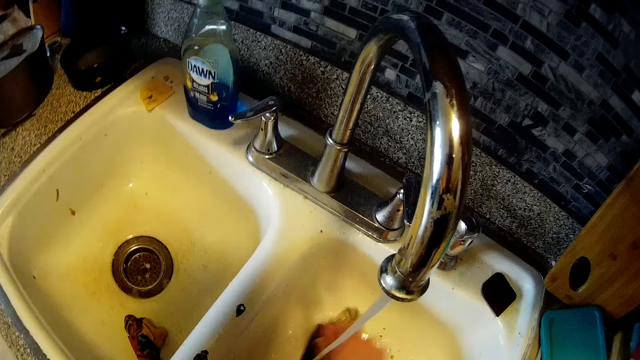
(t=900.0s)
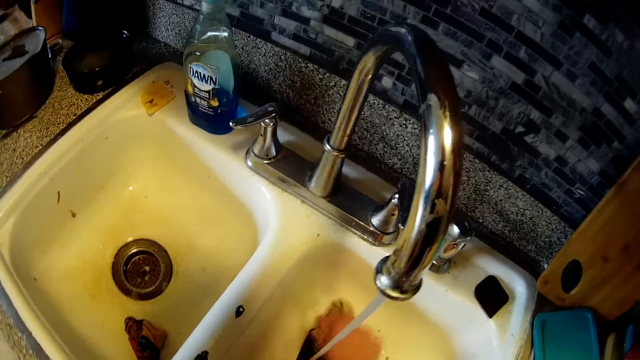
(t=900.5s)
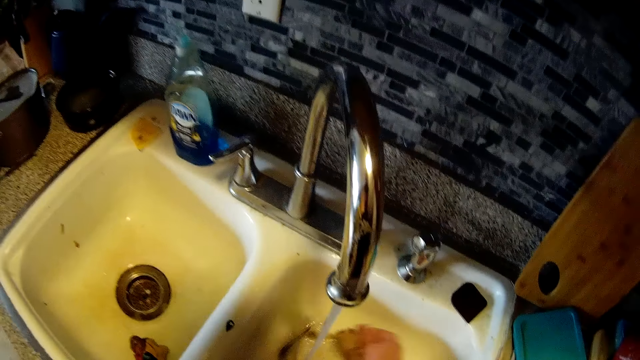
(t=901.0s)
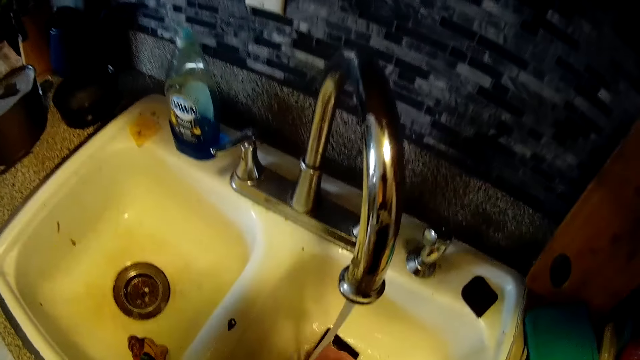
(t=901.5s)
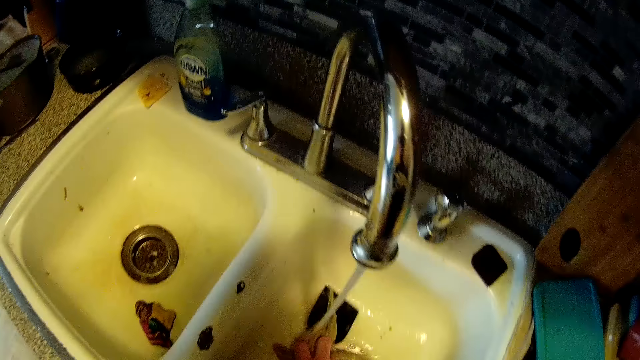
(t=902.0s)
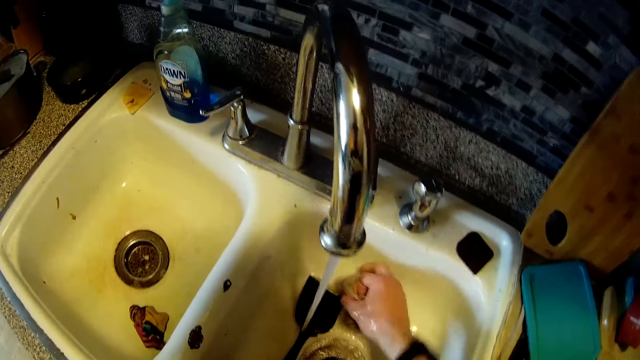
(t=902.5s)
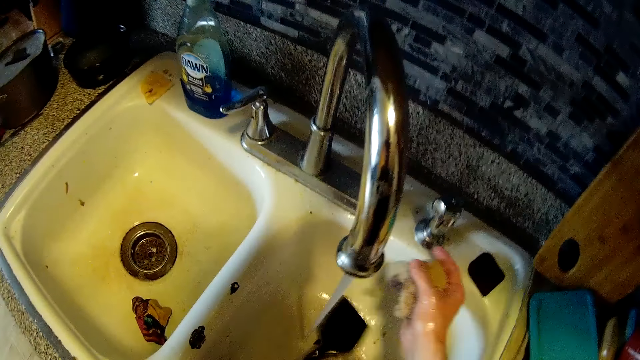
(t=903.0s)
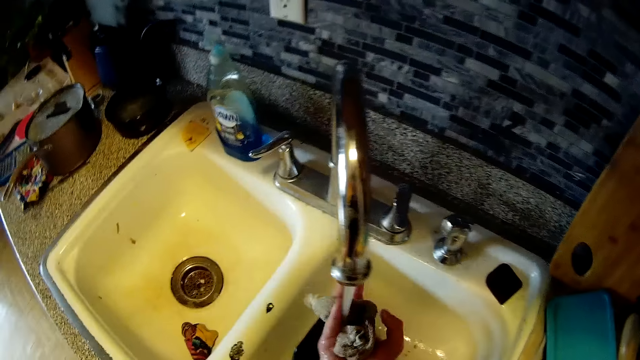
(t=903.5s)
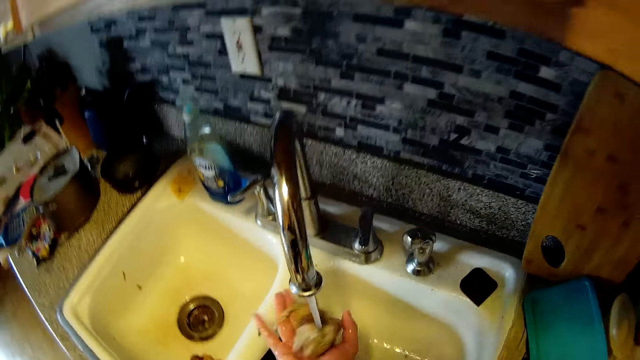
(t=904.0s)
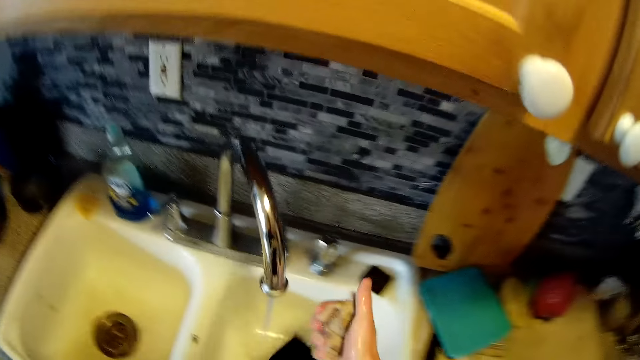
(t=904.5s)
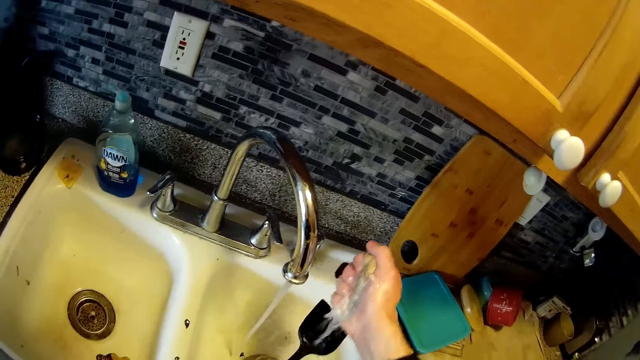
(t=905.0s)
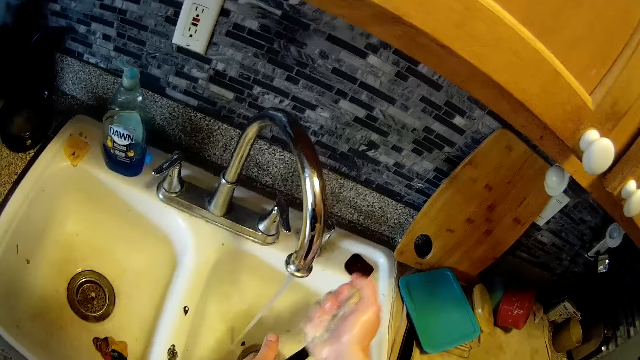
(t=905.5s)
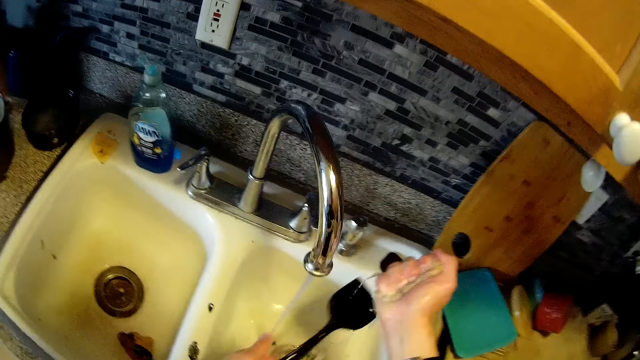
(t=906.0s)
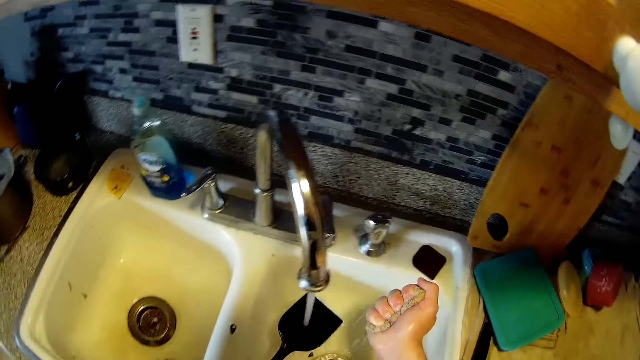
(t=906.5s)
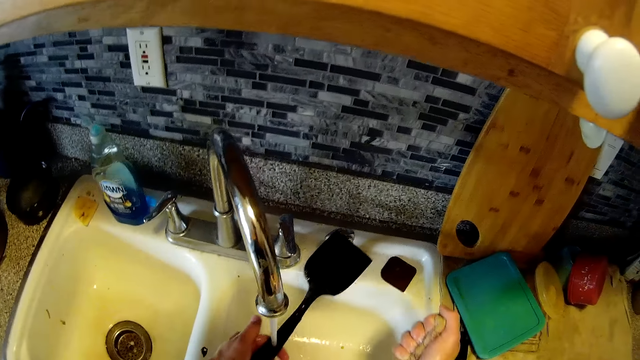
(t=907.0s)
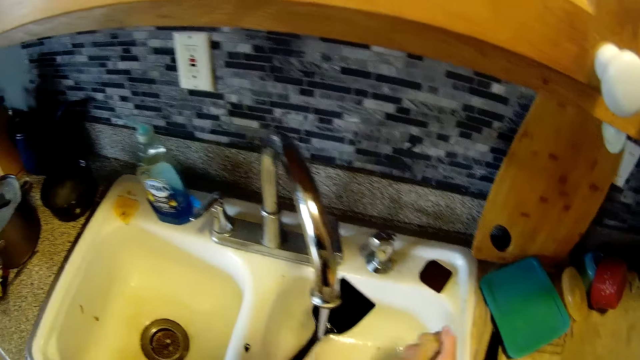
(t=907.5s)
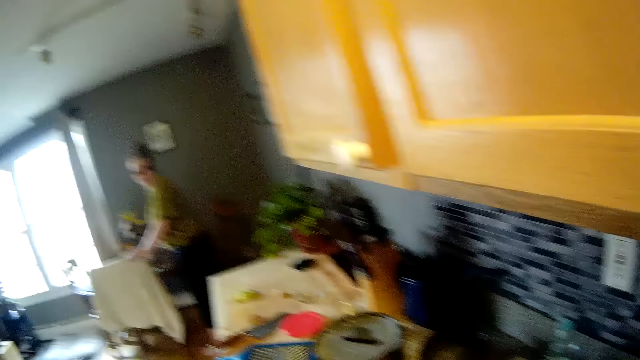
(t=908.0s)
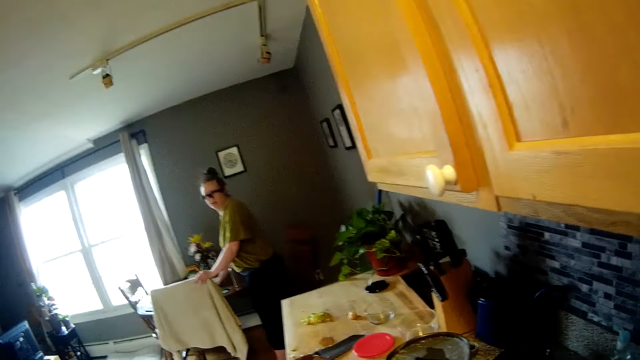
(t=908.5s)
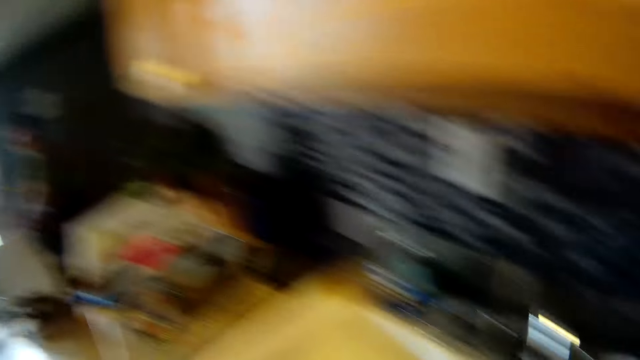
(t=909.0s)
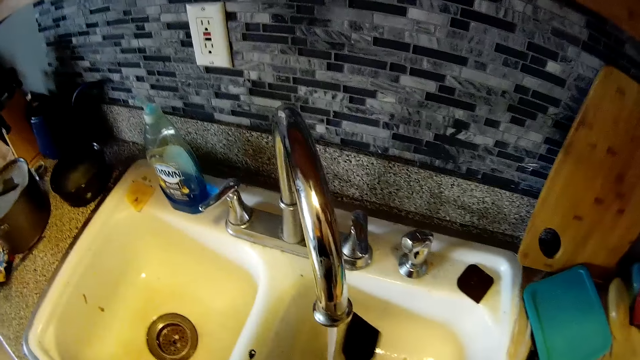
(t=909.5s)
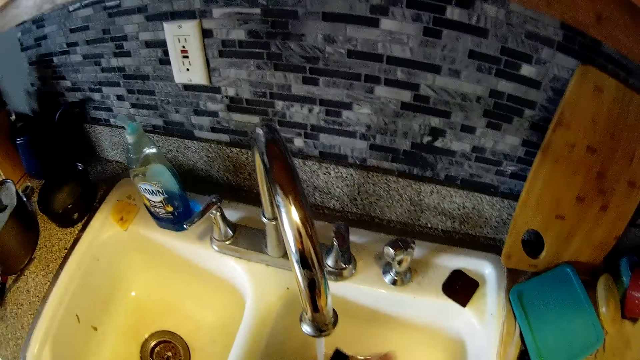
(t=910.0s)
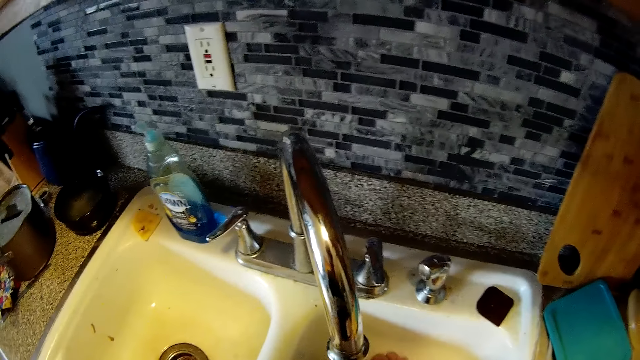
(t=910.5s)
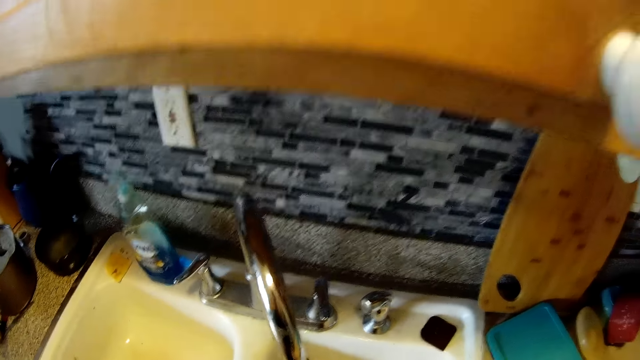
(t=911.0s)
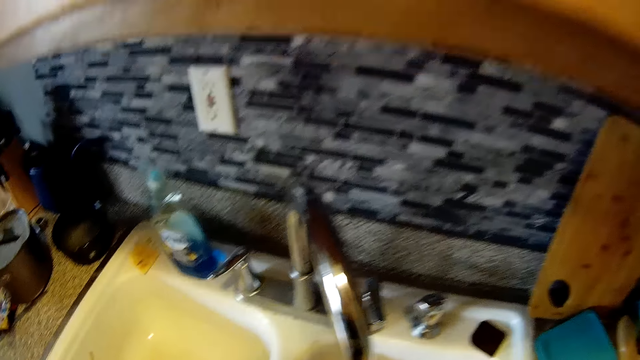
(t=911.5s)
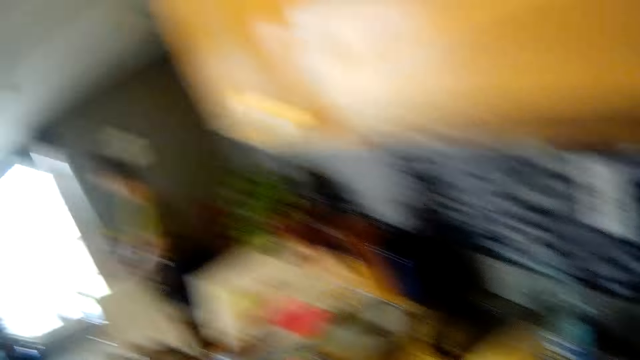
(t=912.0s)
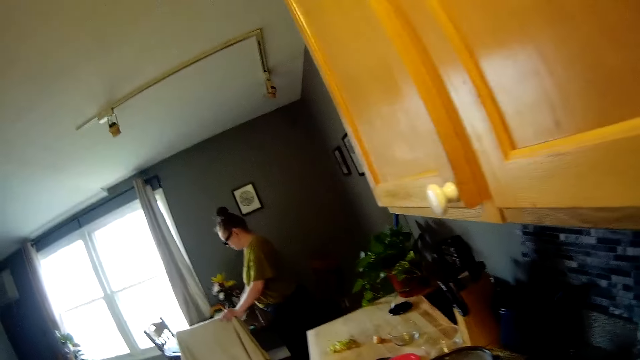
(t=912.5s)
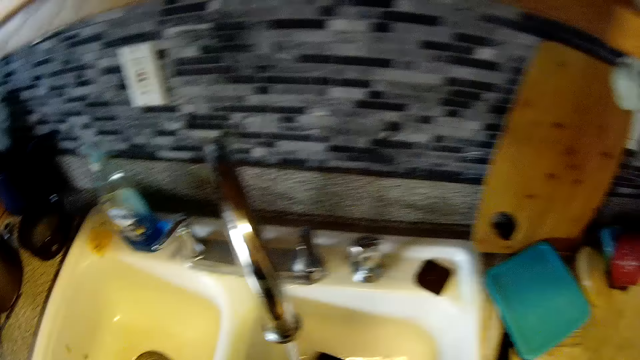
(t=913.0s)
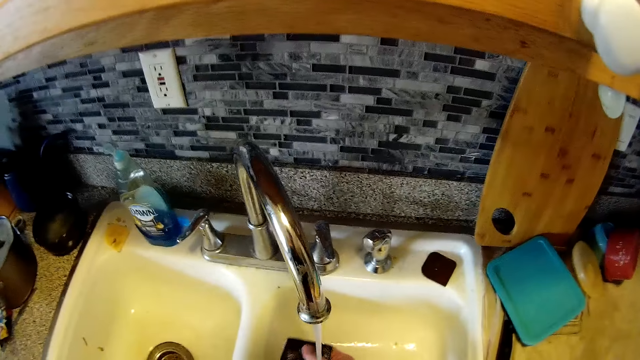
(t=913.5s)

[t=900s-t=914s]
The camera wearer washes a spoon in the sink with the sponge in his right hand. He wets the sponge in the right hand with water from the tap. He wets the sponge in his right hand with water from the tap. He squeezes the sponge. He interacts with the woman. He rinses the spoon in his left hand with water from the tap. He looks around. He washes the spoon in the sink with the sponge in his right hand.

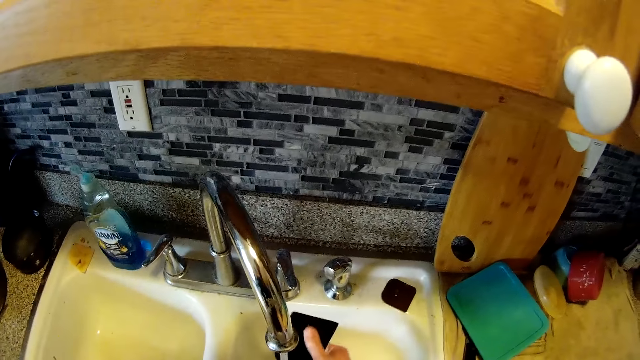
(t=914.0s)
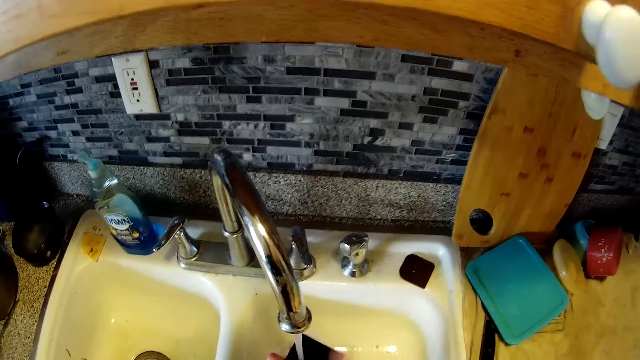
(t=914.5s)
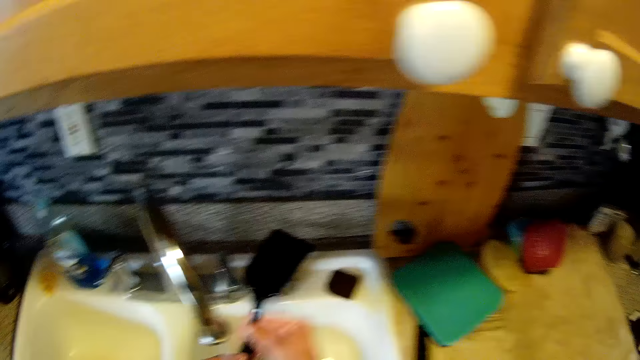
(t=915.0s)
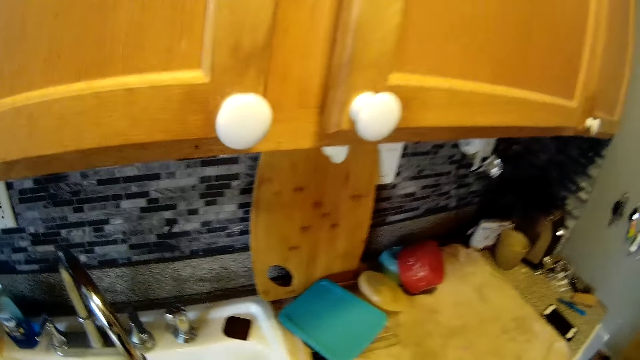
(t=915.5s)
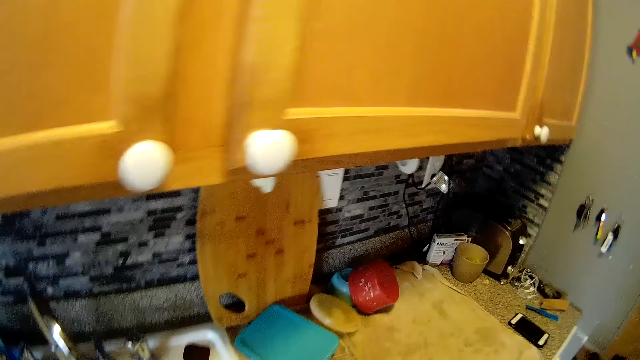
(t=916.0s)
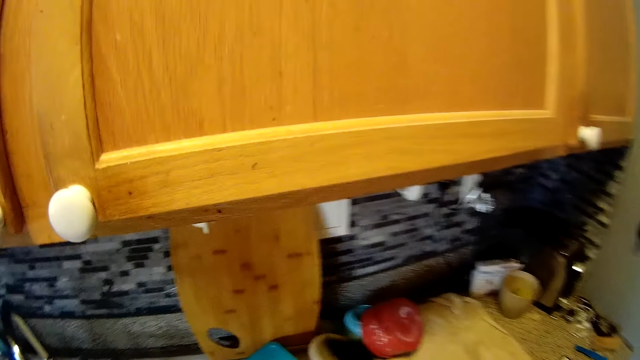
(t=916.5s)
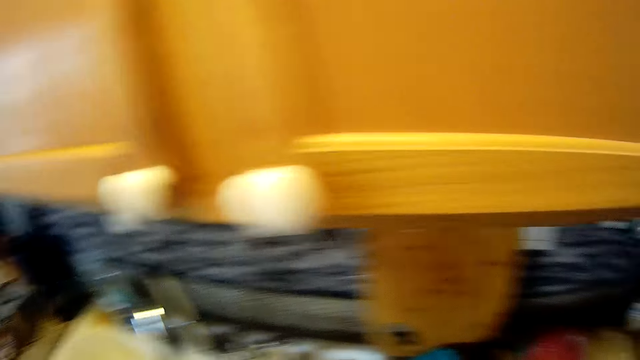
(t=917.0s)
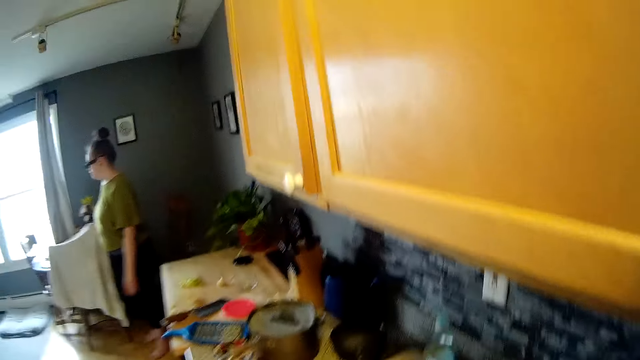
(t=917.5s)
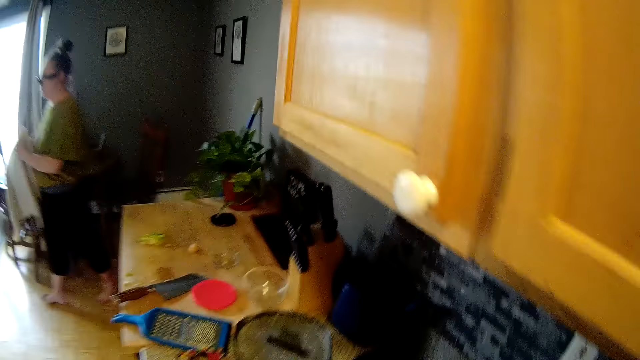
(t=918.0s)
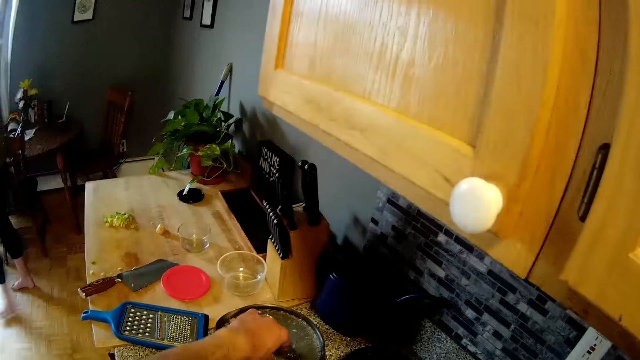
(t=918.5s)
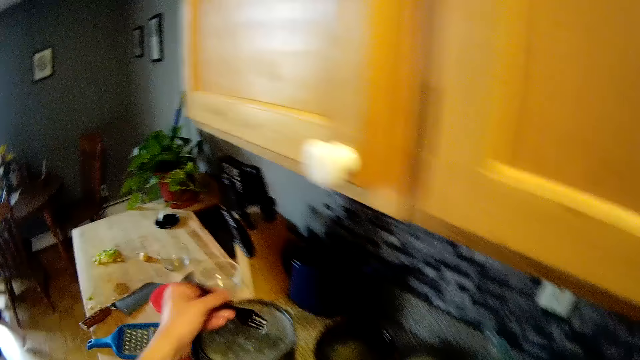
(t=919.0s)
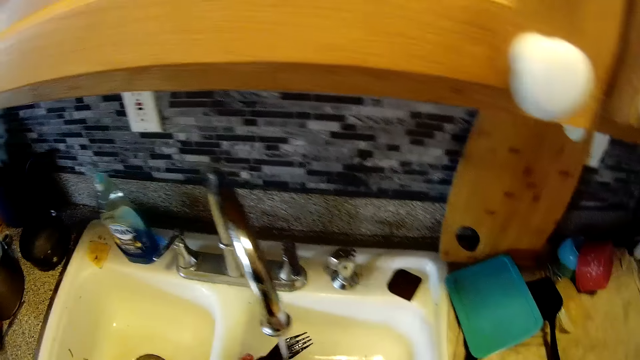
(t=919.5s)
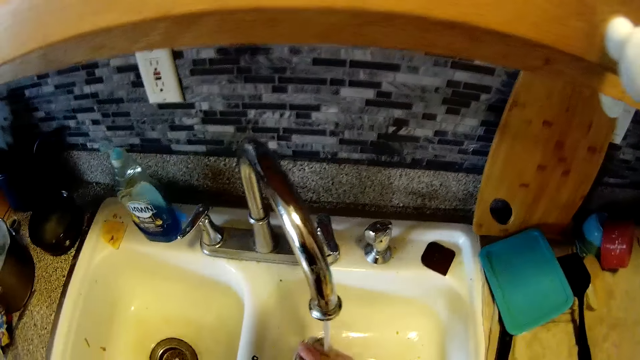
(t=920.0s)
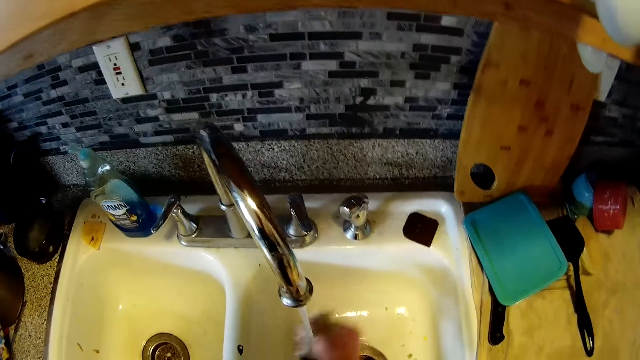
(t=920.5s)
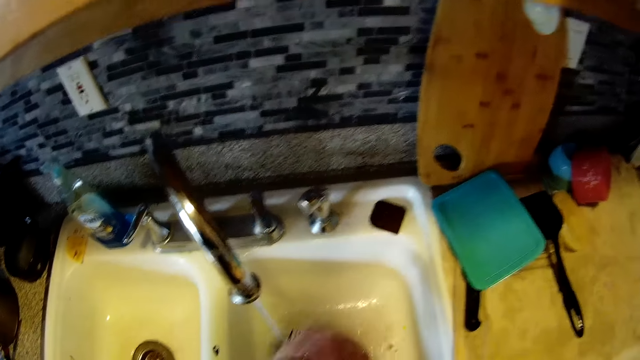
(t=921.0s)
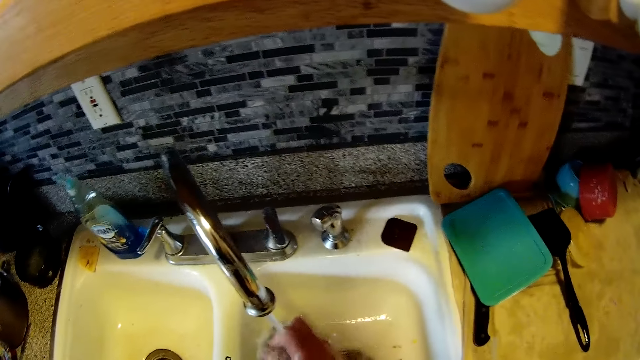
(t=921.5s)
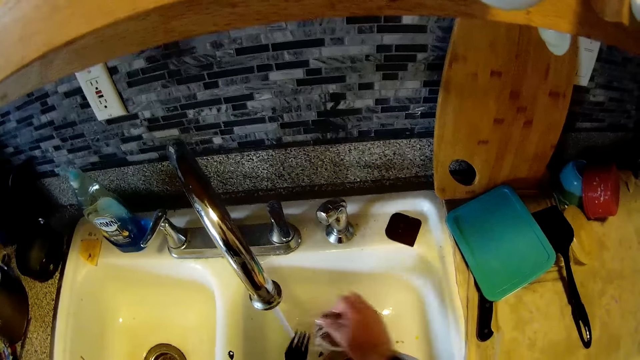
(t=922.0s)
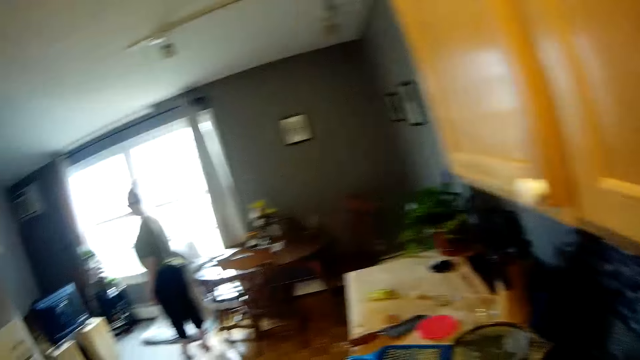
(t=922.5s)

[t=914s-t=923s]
The camera wearer washes the spoon in the sink with the sponge in his right hand. He puts the spoon on the slab. The woman picks up a towel from a chair with her right hand. The camera wearer takes a fork from a pot with his left hand. He washes the fork in the sink with the sponge in his right hand.
